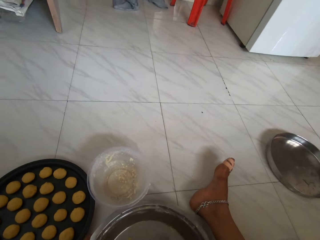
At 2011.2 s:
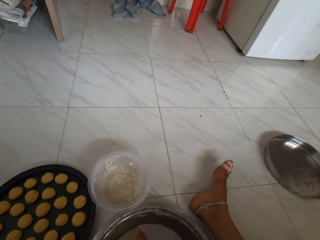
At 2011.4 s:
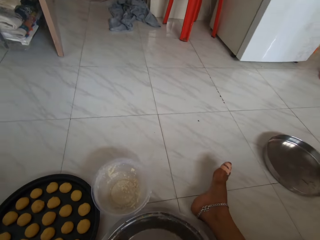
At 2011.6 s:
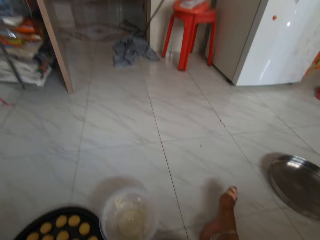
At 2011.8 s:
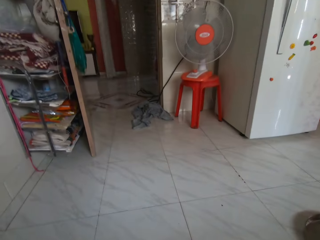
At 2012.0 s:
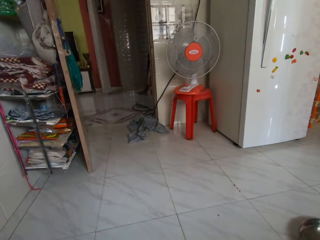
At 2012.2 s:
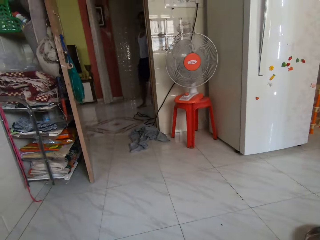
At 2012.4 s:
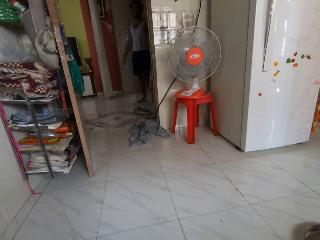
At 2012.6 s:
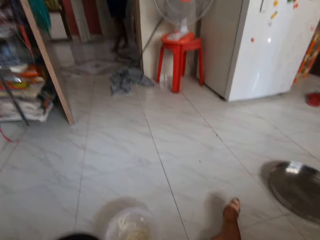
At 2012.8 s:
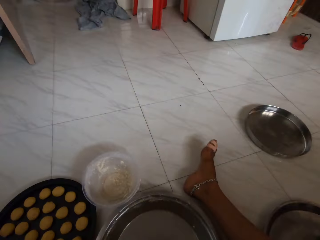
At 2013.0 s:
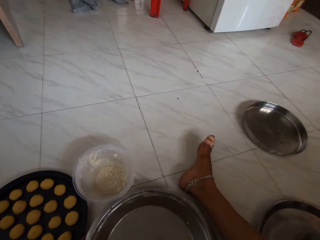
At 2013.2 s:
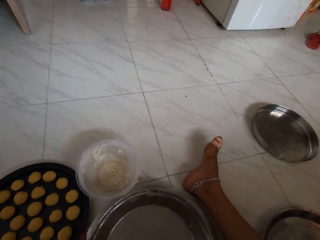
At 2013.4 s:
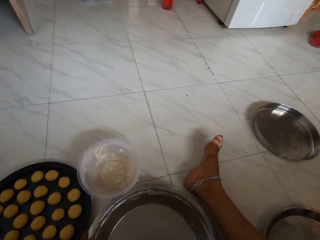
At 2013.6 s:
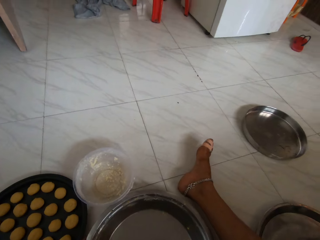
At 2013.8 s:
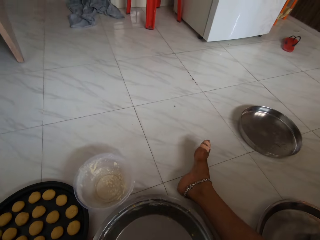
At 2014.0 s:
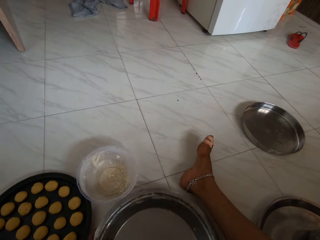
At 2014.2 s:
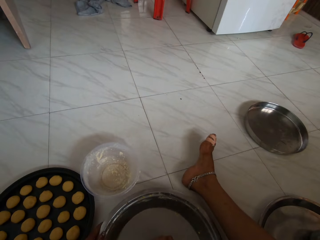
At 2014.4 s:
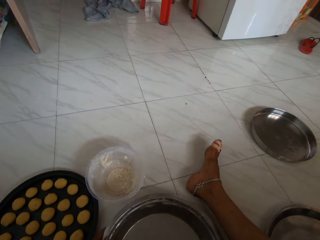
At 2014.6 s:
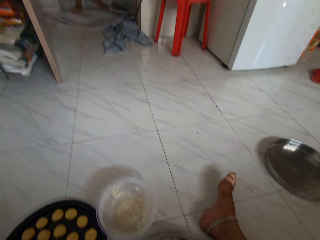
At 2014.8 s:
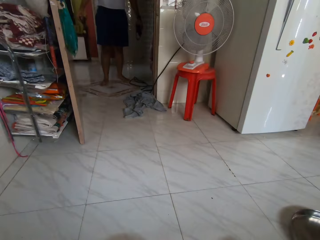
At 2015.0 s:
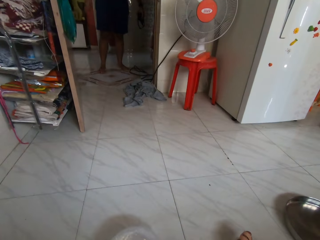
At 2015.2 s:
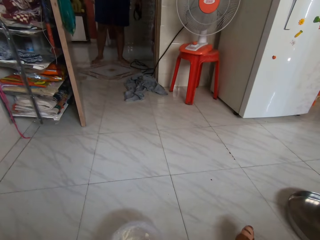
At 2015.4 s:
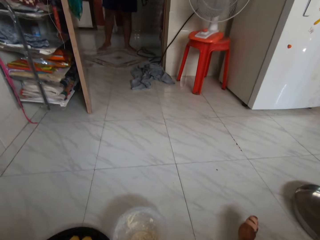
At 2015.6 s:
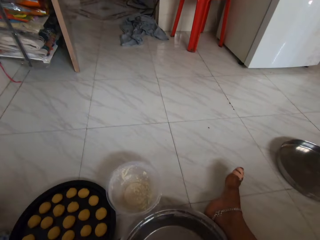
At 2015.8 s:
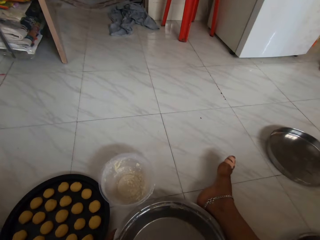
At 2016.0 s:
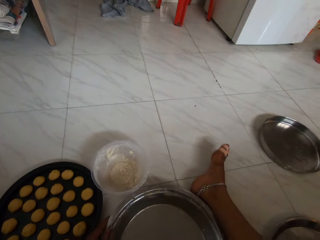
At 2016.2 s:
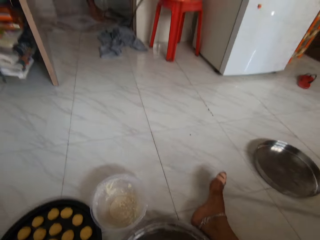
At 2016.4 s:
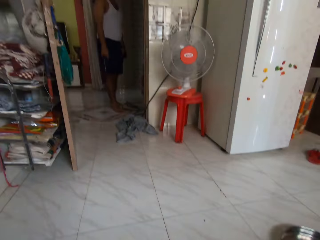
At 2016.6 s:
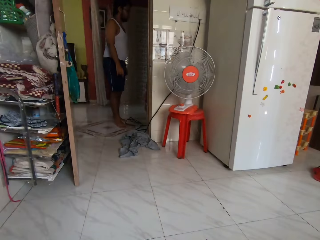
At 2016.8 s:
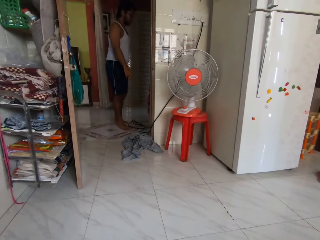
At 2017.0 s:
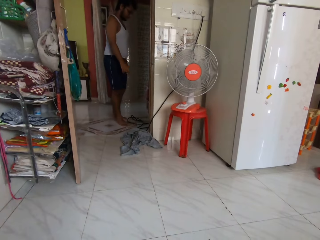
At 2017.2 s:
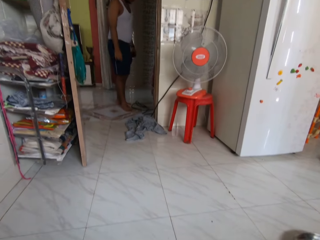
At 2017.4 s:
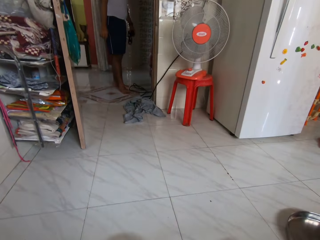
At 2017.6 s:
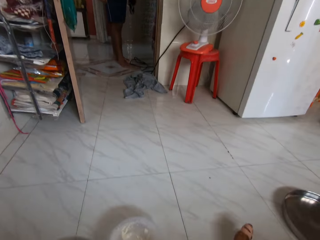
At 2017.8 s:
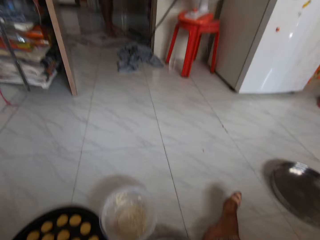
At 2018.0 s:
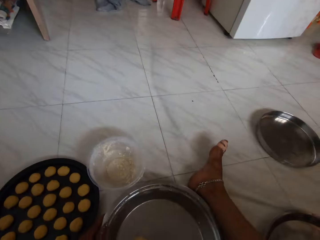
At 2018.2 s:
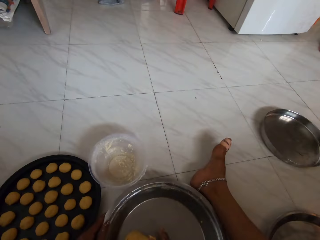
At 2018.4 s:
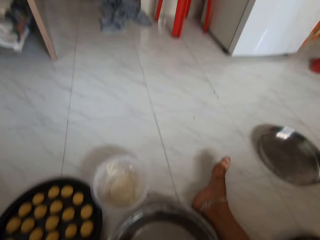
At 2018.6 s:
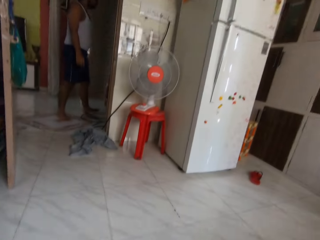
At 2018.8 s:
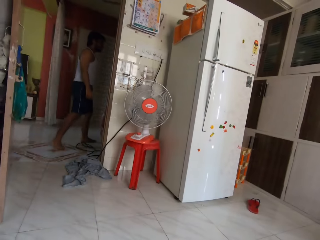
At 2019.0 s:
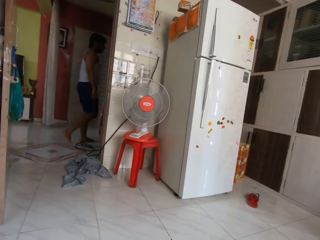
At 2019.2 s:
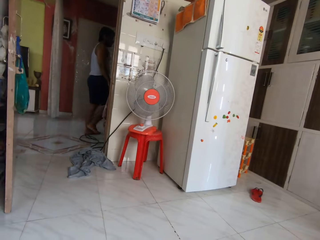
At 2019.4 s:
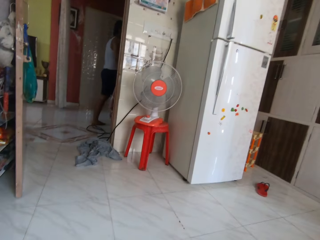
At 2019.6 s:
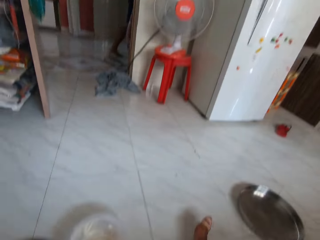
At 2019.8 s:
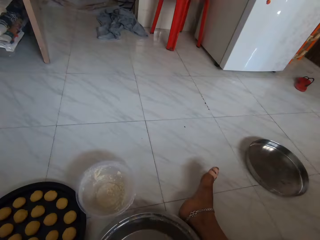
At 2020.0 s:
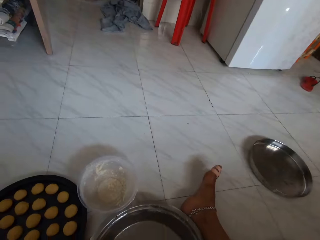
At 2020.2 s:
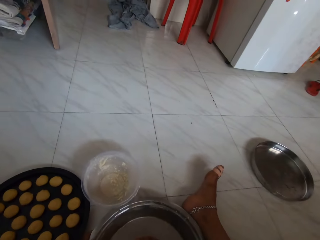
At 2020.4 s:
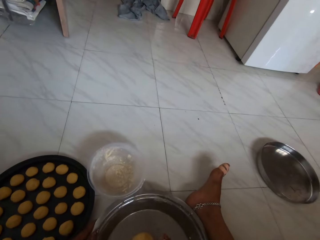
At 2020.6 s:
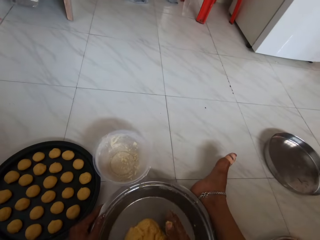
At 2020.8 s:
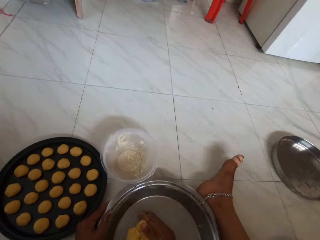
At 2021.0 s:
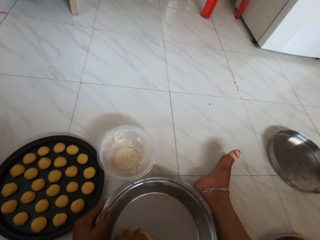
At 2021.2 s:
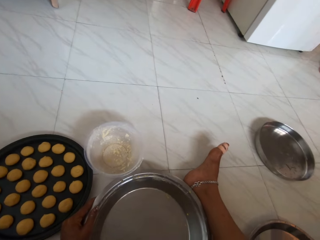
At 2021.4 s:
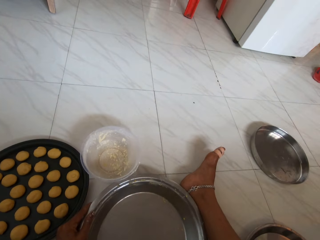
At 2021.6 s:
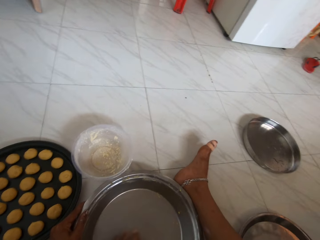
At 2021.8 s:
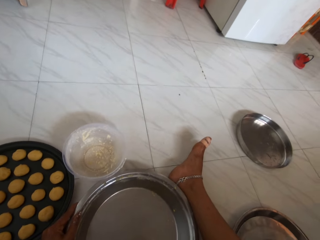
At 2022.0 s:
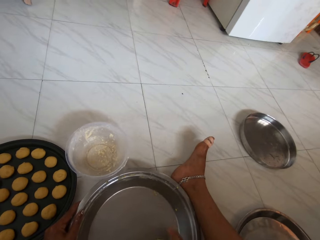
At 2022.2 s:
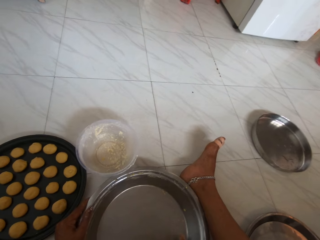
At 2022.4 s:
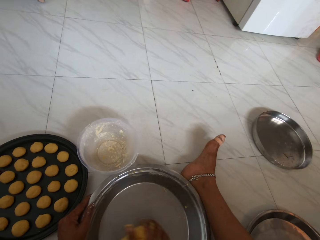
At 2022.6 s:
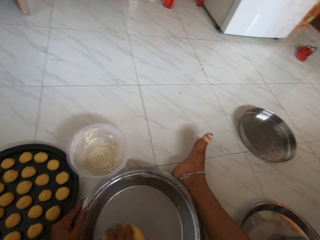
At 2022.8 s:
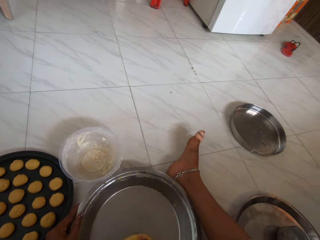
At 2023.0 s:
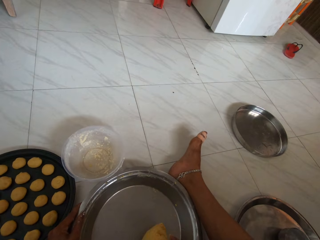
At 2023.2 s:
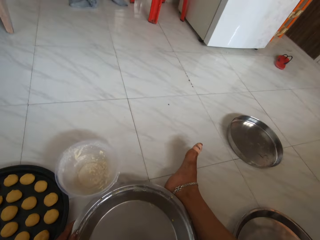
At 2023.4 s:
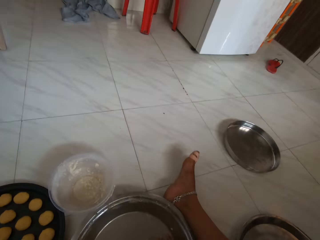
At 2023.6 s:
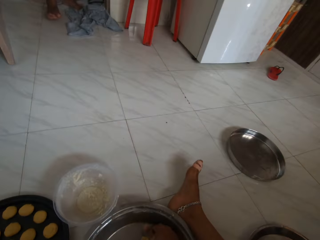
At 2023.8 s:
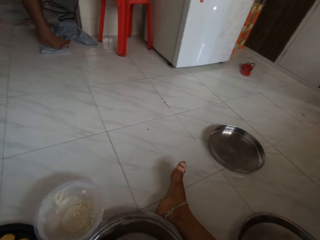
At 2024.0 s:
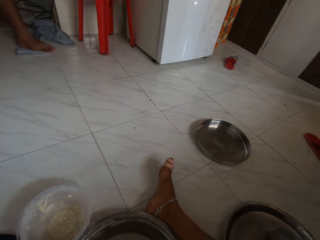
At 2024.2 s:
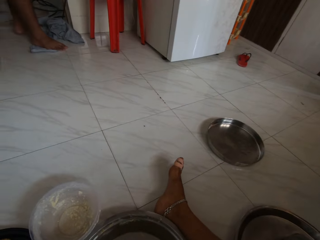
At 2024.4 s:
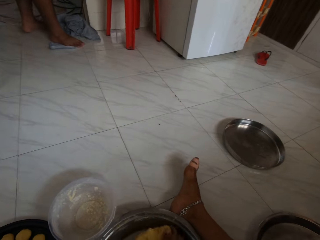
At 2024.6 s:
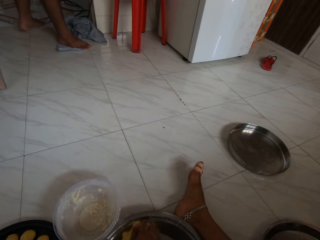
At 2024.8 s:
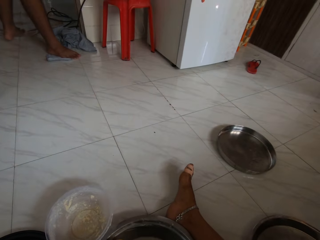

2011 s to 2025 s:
The camera wearer converses with a man. The man walks in a room. The camera wearer scoops dough from the tray with her right hand. She kneads the dough.

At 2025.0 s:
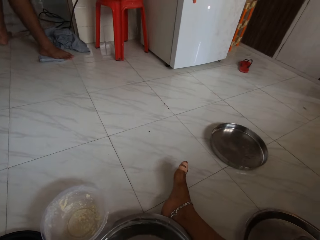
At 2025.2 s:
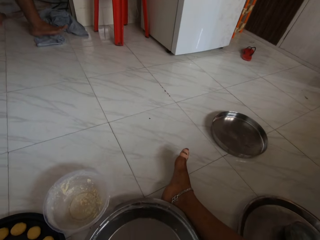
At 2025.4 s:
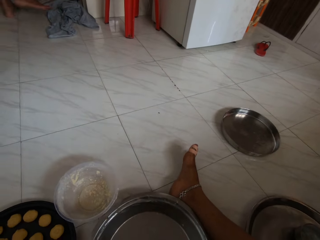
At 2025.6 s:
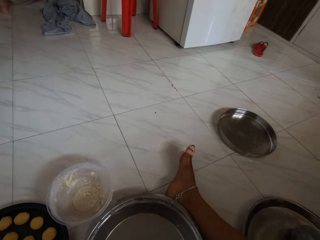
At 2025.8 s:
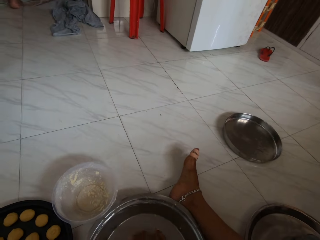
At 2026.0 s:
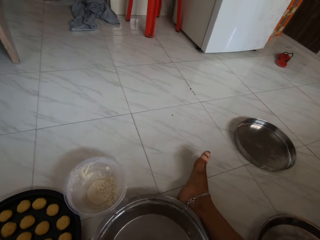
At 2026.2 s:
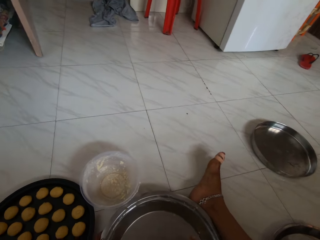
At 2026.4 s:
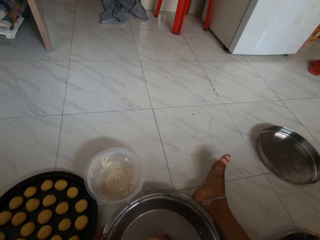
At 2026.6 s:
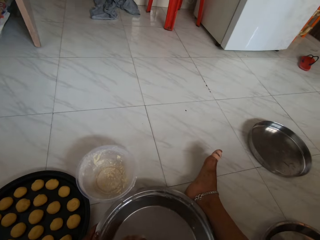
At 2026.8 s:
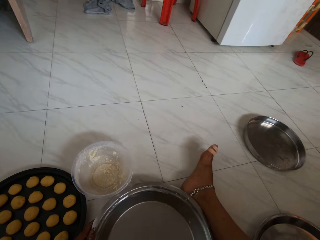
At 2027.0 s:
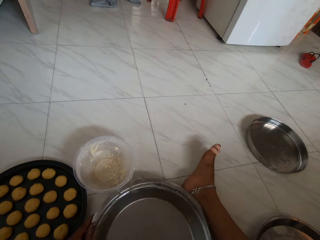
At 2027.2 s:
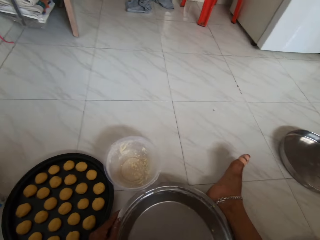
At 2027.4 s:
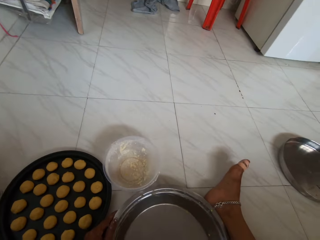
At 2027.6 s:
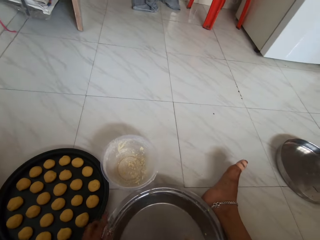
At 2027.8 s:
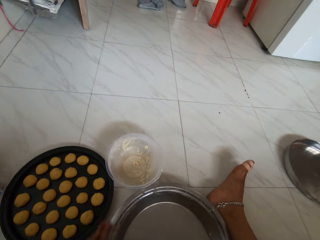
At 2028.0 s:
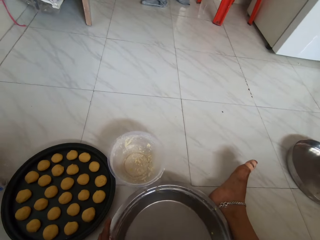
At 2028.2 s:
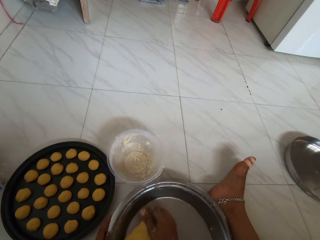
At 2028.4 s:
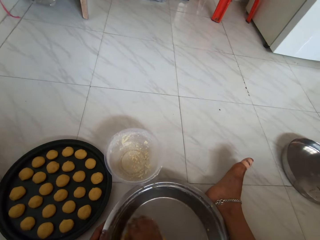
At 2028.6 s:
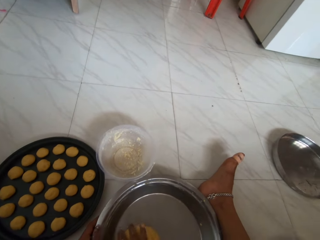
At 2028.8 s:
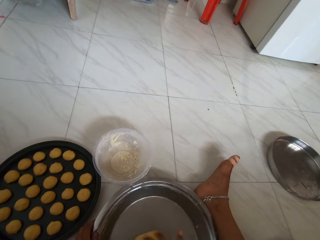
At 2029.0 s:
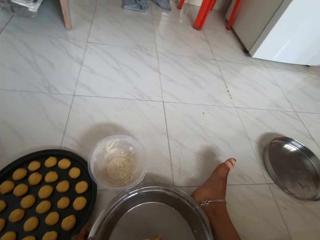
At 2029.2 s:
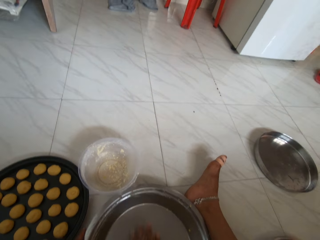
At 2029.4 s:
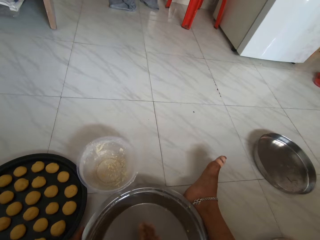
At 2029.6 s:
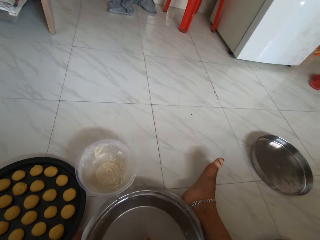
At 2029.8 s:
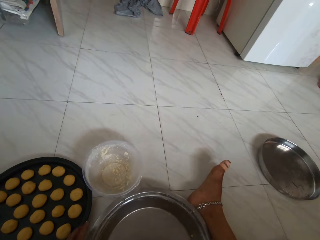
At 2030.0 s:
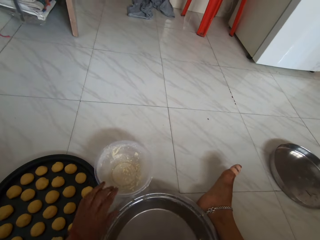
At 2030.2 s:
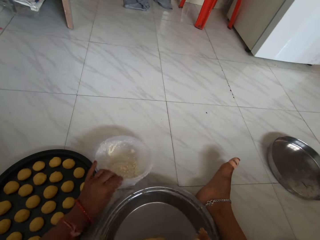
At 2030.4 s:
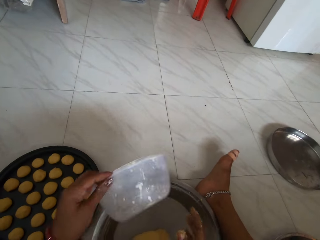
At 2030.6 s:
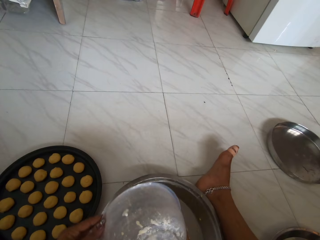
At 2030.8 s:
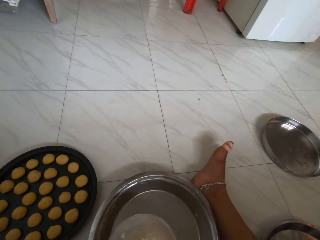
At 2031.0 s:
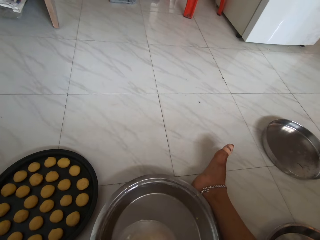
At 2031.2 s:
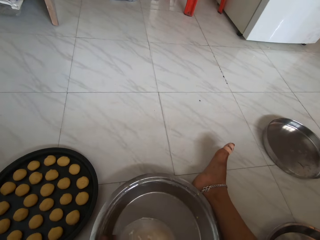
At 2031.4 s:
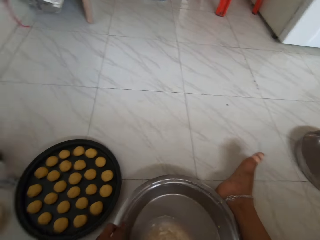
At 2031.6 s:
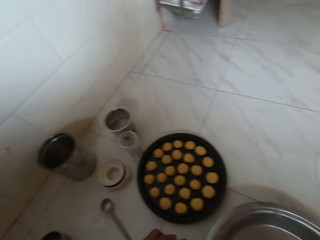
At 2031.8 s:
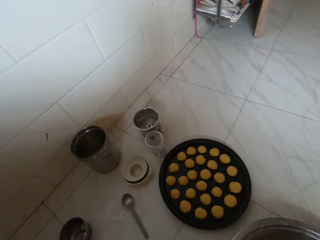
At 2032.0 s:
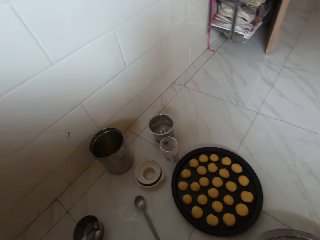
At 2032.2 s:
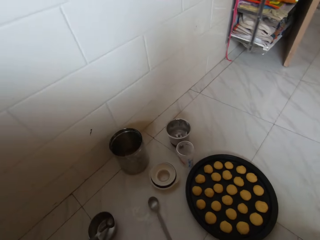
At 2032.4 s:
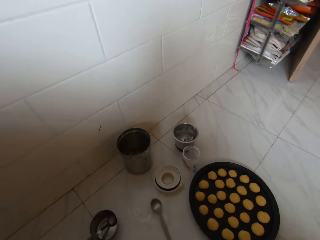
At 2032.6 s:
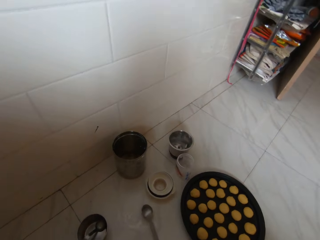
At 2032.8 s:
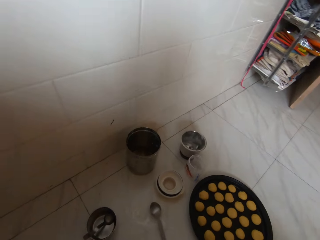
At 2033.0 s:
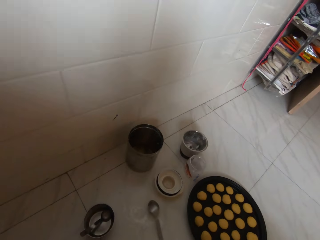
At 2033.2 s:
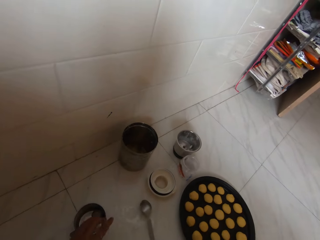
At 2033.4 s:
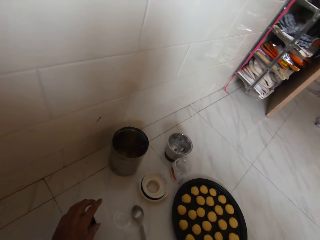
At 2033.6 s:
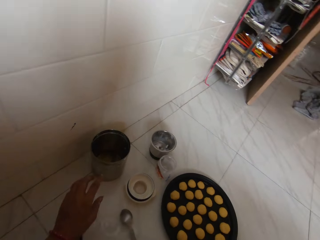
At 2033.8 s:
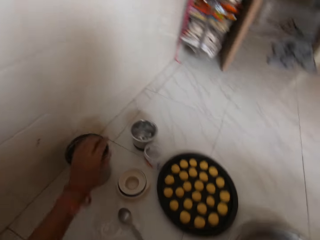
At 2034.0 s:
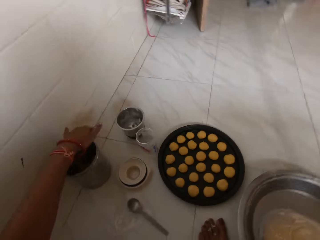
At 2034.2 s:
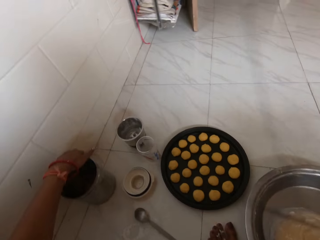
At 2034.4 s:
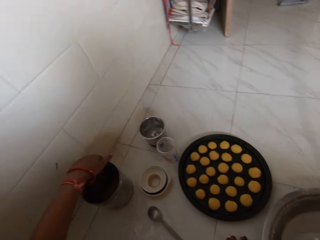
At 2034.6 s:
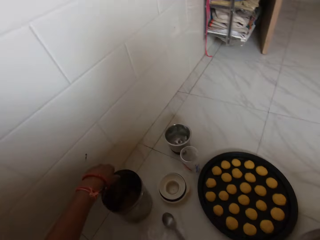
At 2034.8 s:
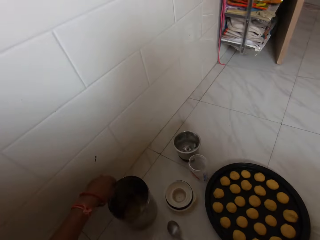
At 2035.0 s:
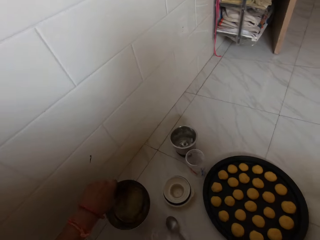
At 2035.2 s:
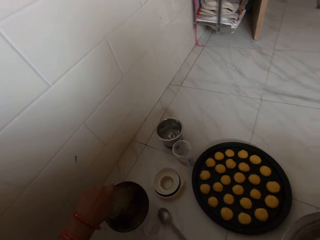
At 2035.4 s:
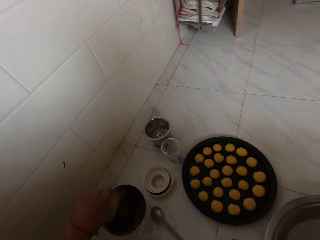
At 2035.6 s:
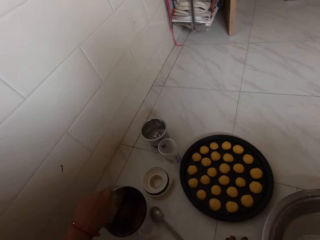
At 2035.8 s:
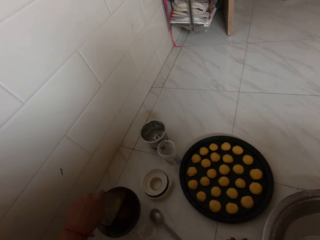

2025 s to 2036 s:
The camera wearer picks the bowl from the ground with her left hand. She covers the dough in the tray with the bowl. She picks the bowl from the floor with her left hand.
